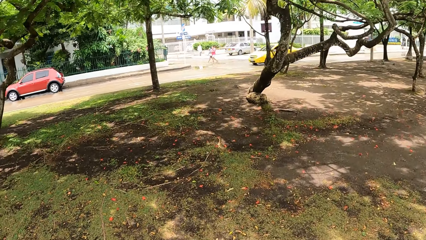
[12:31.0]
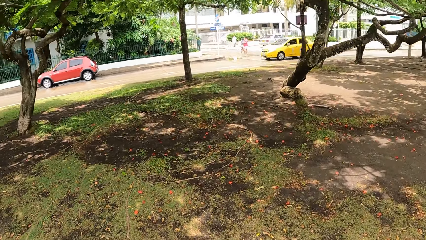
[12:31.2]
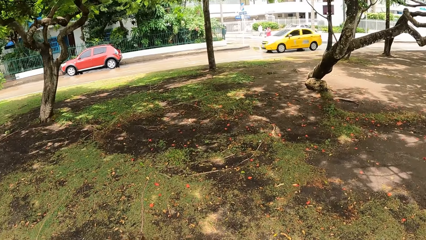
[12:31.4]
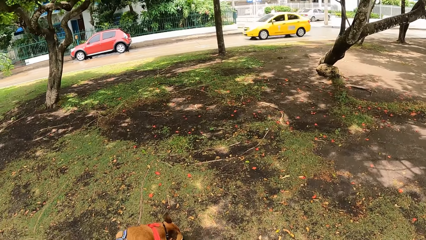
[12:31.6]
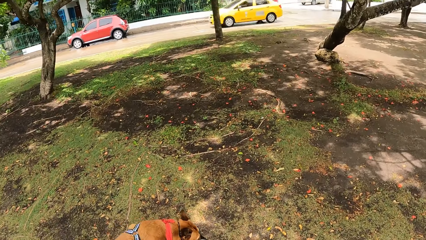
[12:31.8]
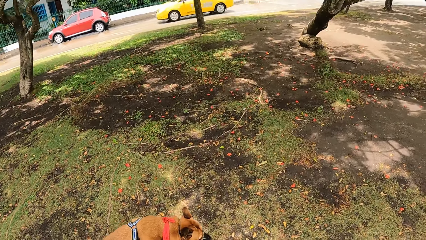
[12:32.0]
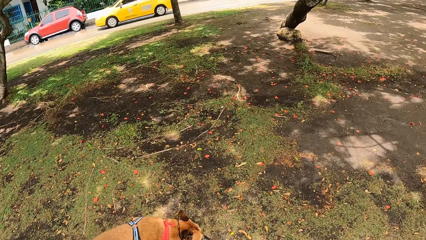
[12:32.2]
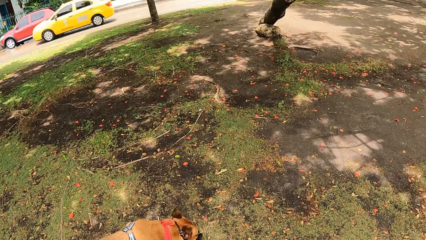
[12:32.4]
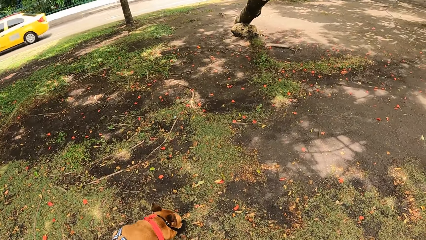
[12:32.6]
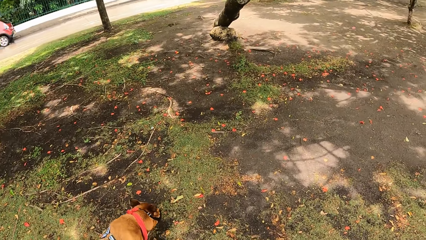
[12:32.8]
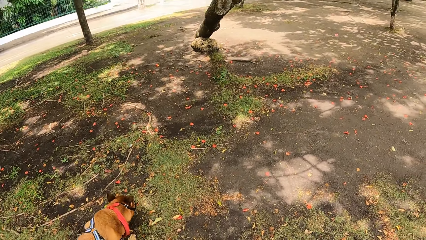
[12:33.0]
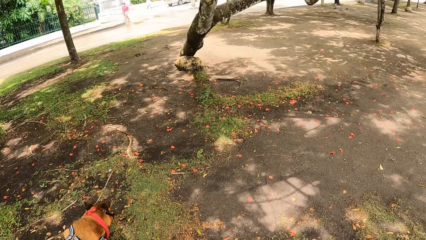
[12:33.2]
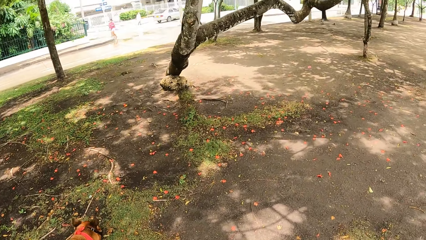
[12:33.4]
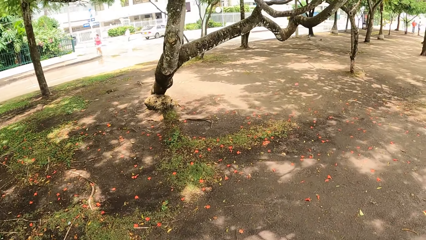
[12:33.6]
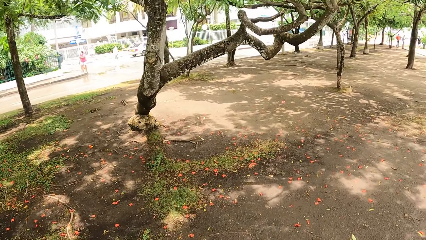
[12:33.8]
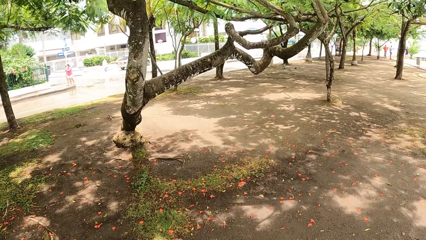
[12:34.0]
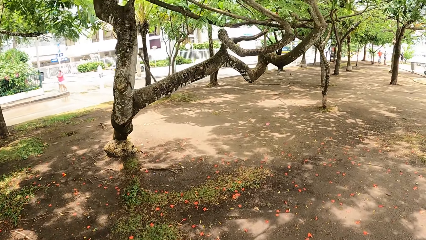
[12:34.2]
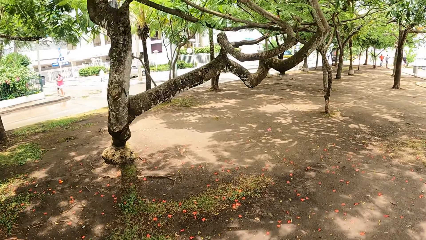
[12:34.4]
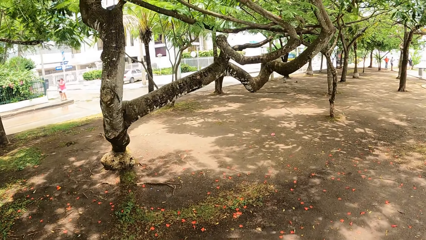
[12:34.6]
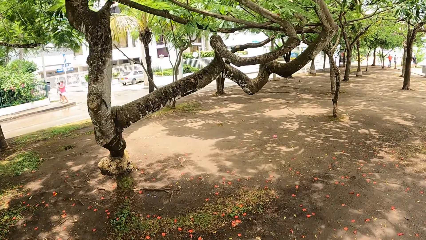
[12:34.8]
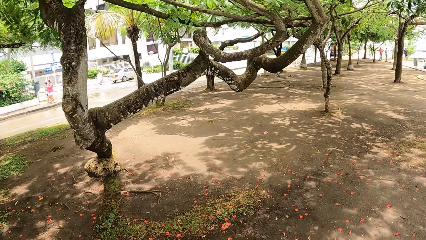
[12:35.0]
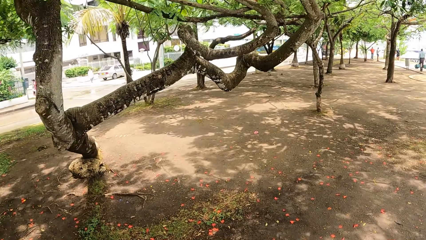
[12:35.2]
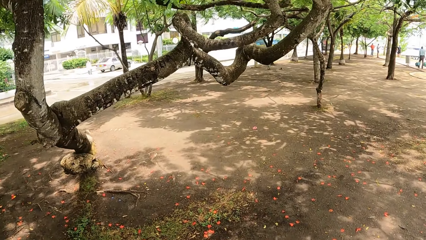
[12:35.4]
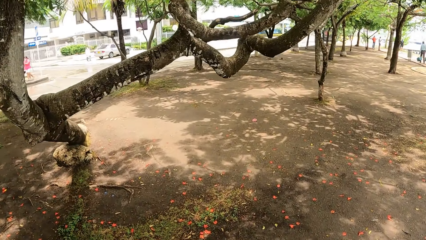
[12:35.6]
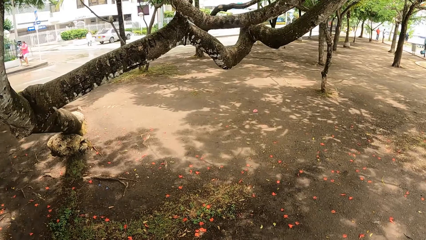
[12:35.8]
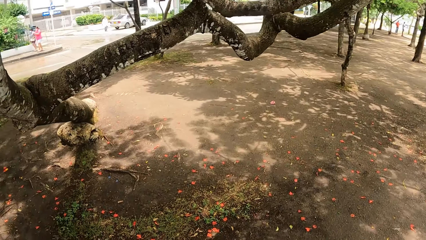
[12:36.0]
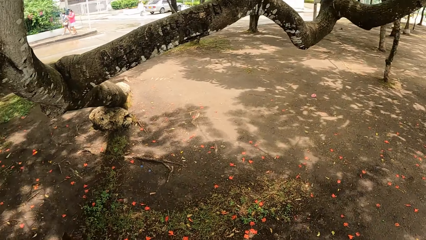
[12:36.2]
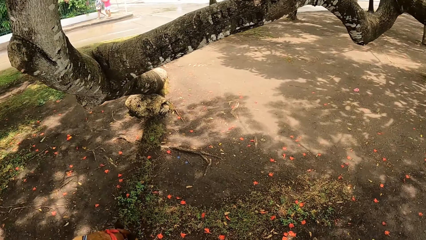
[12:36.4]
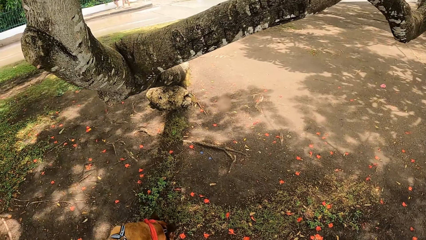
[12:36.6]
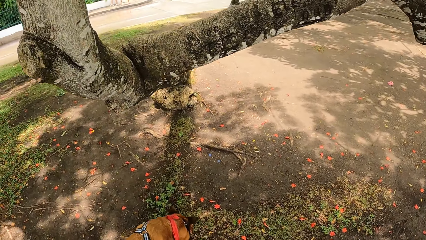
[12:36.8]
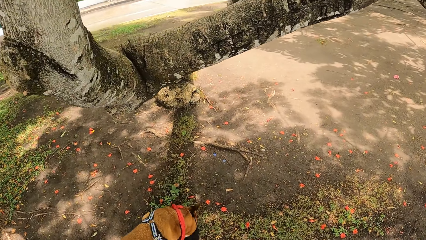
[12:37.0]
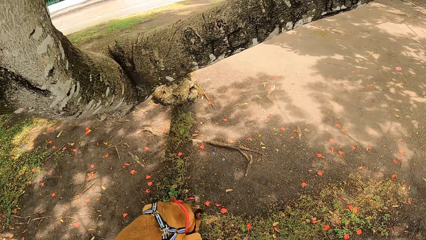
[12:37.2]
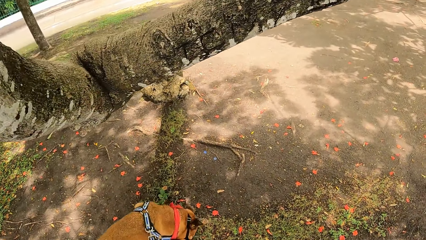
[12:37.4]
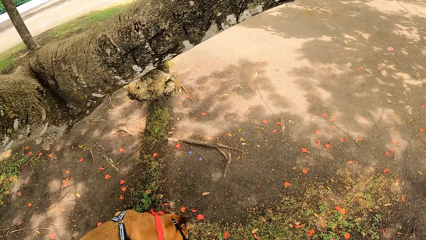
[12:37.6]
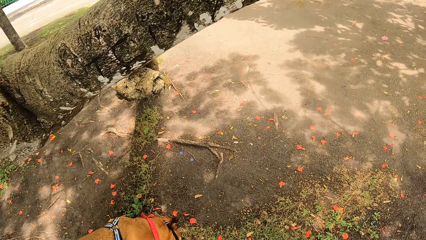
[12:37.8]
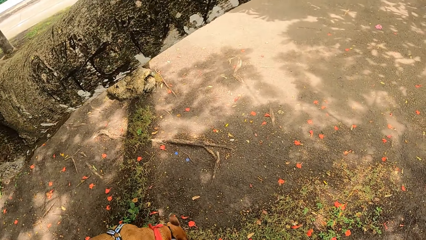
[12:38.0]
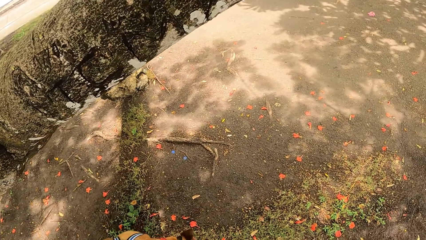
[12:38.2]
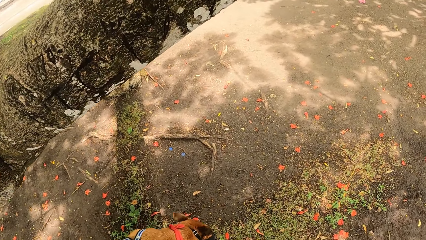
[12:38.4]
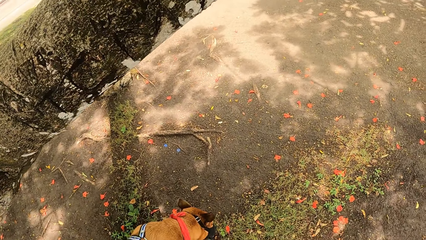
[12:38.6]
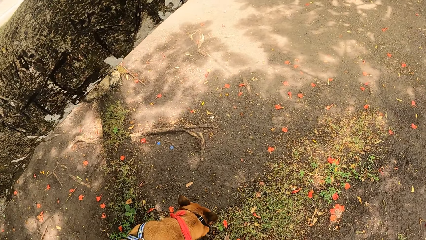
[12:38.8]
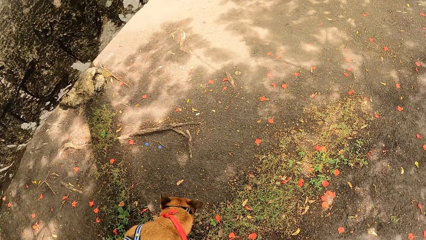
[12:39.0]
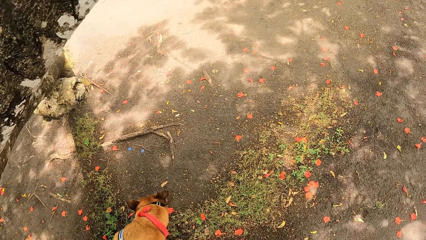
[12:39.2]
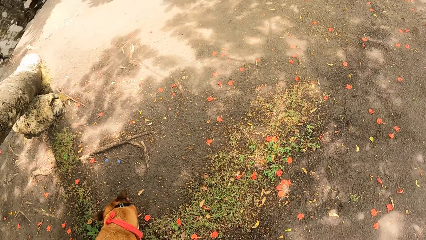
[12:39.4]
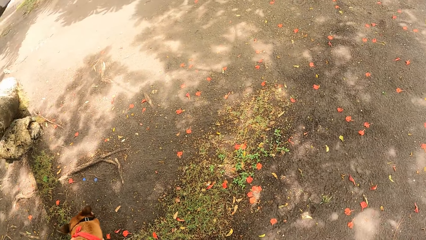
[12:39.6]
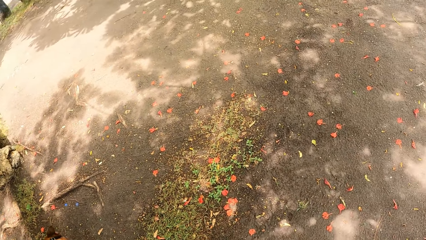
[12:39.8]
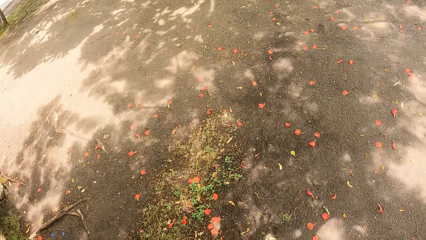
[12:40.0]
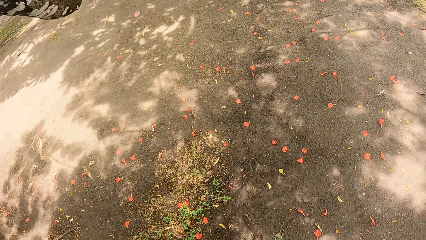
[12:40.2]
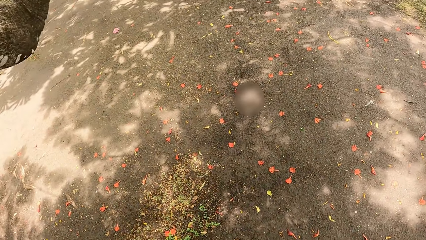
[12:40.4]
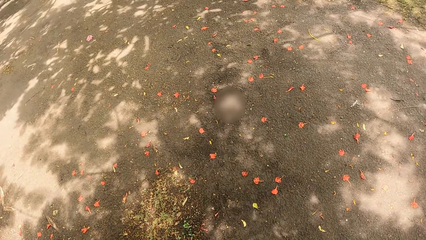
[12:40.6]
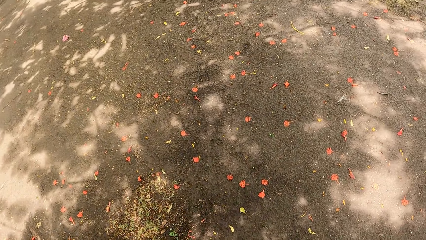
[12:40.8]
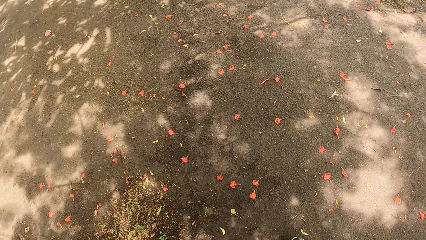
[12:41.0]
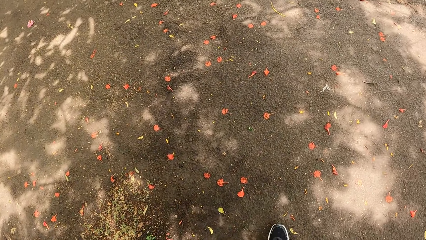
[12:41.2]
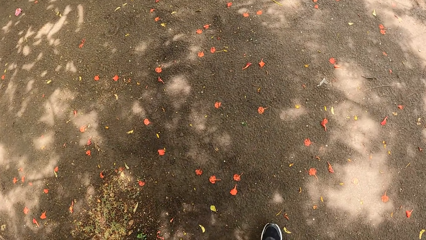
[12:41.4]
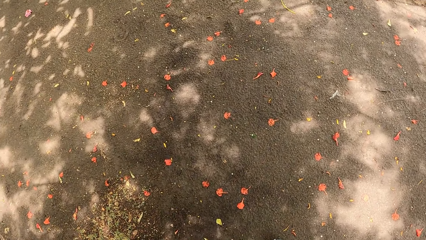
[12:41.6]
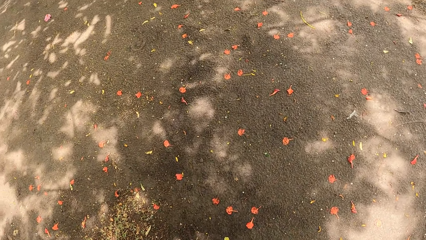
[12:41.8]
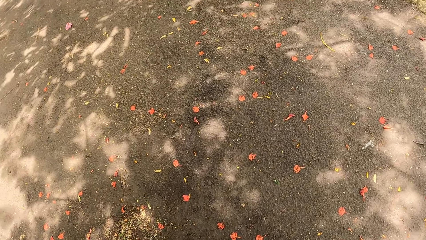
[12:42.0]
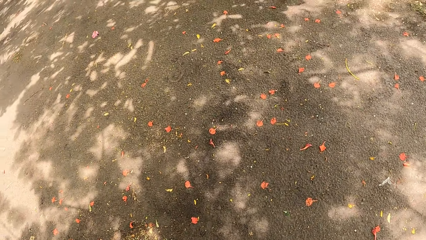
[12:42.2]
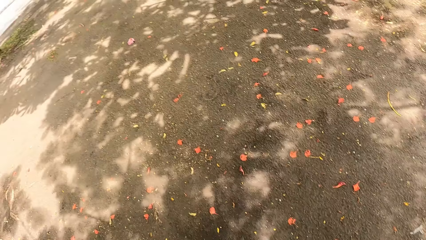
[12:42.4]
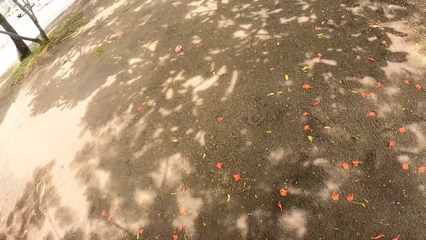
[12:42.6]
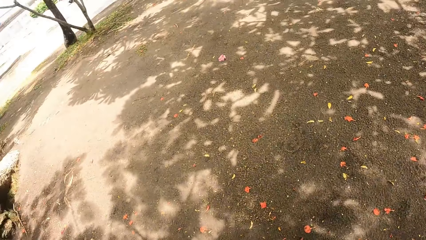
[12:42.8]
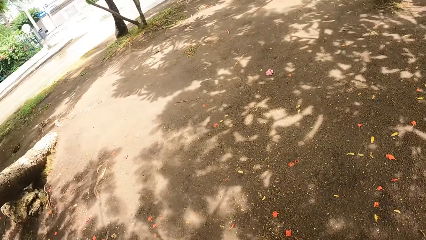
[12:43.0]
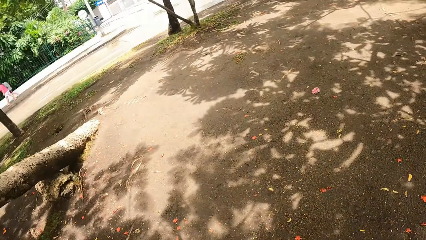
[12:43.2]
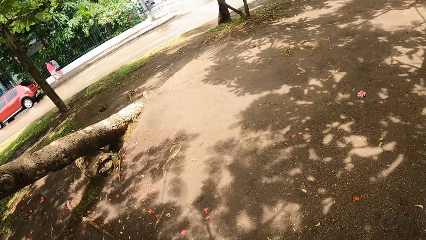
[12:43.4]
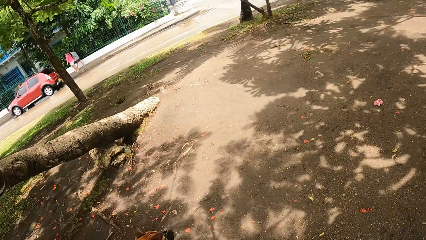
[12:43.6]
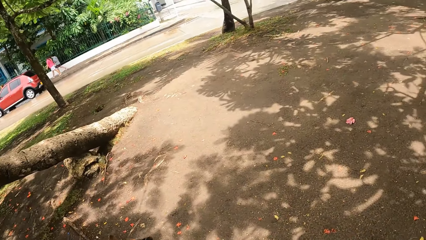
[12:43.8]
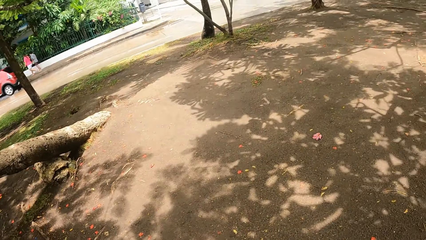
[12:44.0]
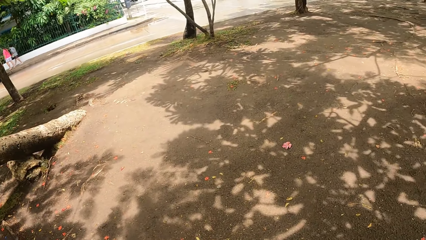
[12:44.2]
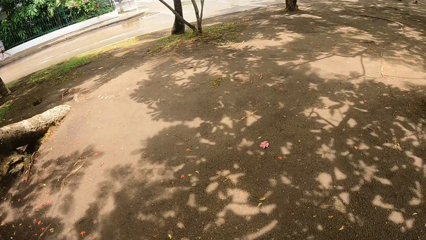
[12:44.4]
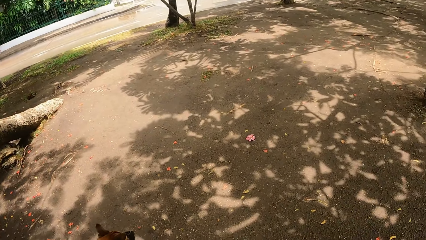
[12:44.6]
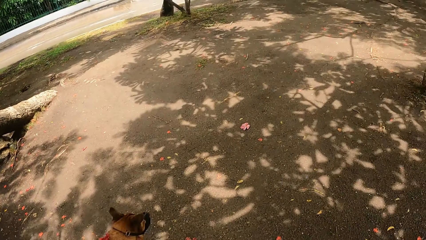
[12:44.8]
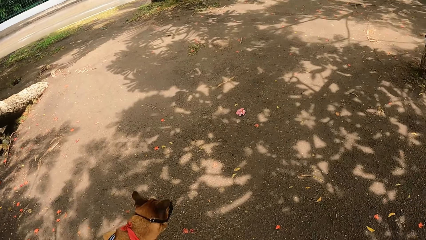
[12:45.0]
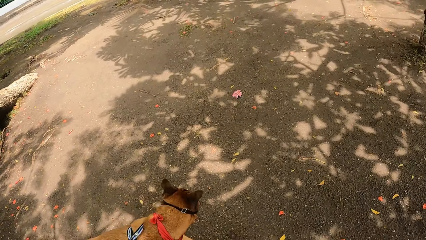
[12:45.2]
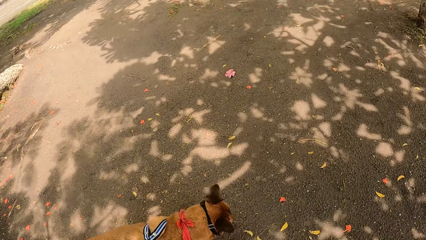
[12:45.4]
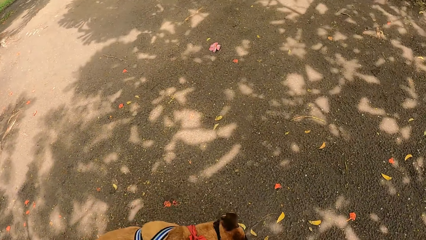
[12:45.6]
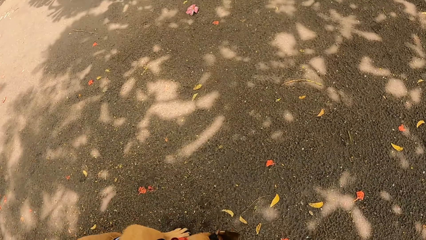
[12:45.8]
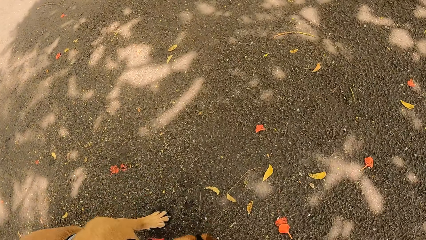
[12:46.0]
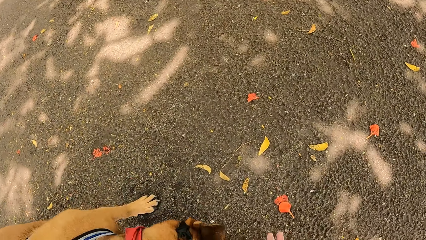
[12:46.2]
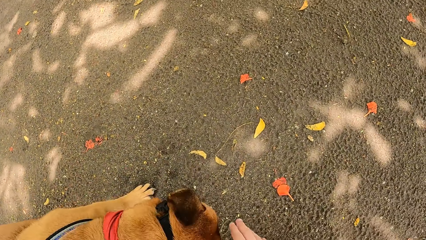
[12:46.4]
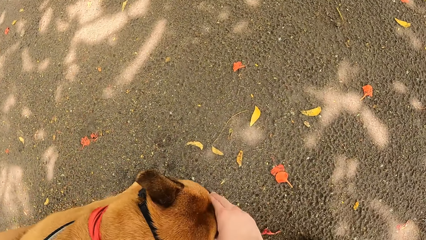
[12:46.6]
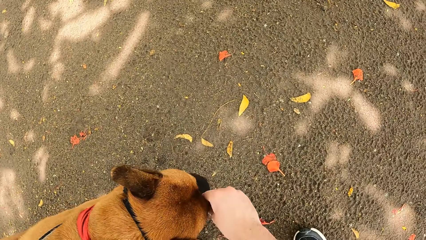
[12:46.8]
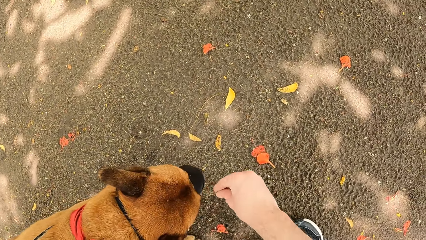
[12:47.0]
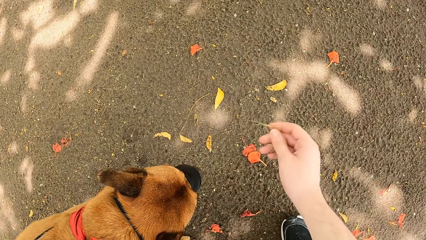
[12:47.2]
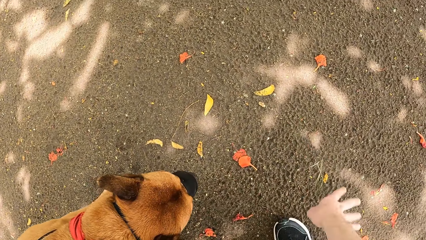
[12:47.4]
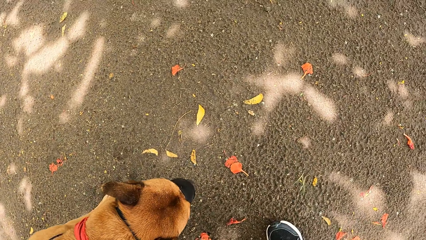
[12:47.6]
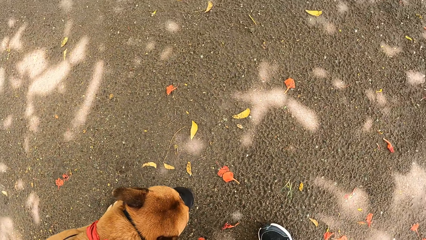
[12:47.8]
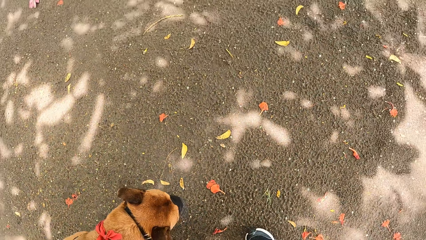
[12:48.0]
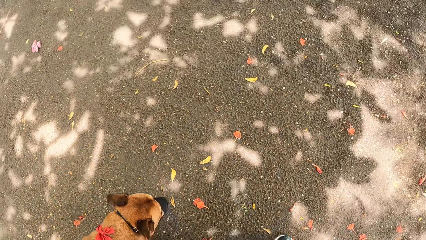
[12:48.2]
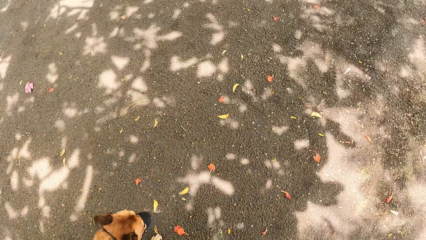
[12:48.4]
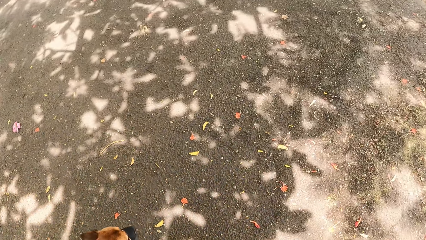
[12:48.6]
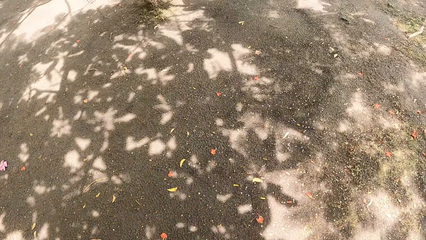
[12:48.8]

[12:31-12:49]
The camera wearer looks around. They walk outside with a dog leashed. They look around. They touch the dog. They remove dirt from the dog's mouth. They throw the dirt on the ground. They walk outside with the dog leashed.
